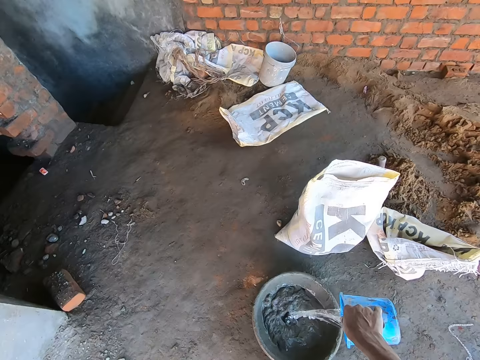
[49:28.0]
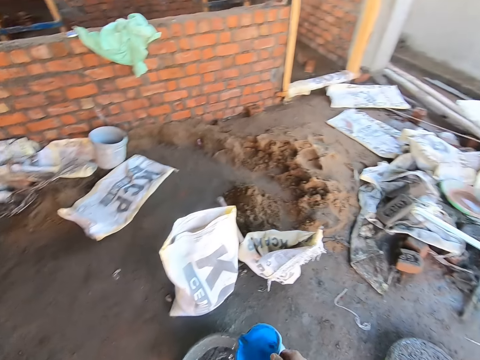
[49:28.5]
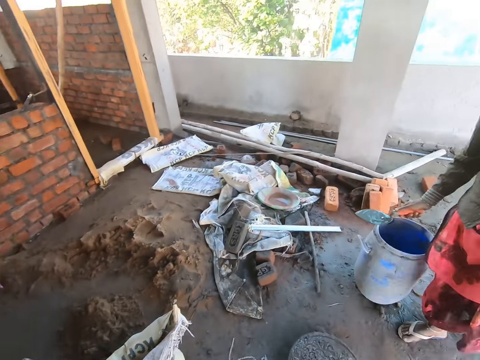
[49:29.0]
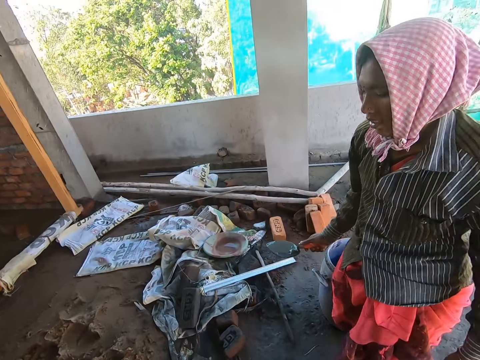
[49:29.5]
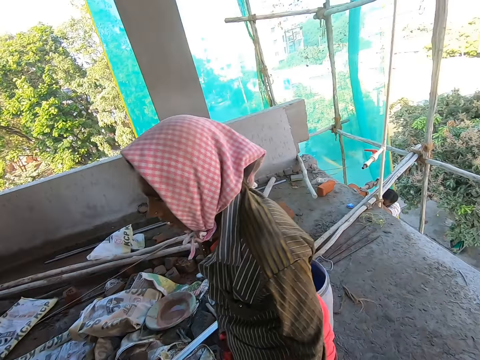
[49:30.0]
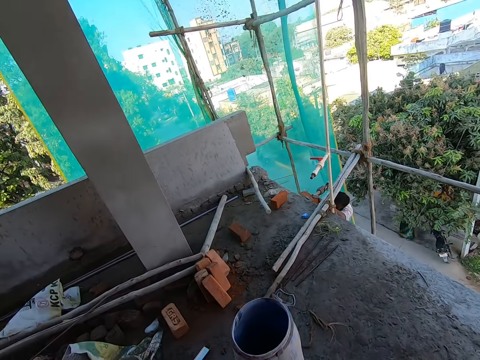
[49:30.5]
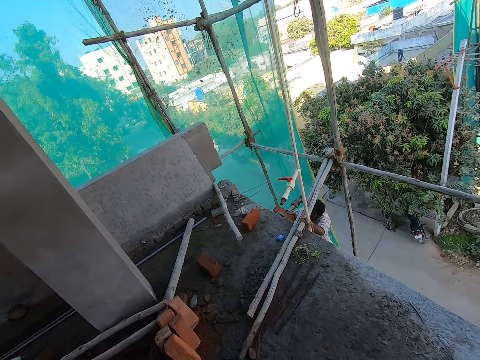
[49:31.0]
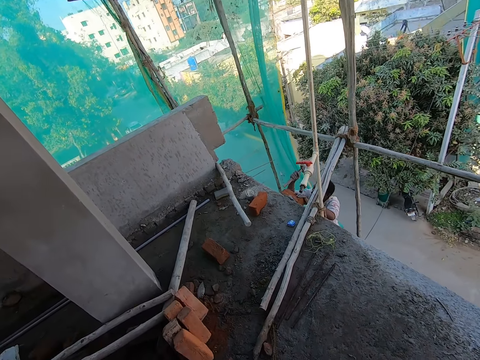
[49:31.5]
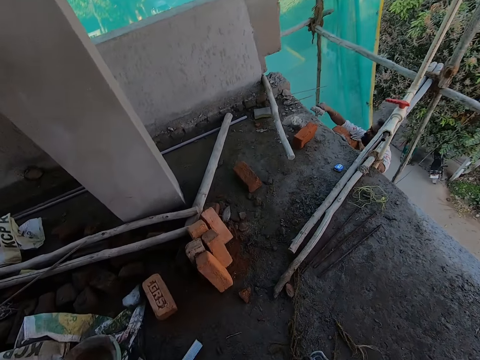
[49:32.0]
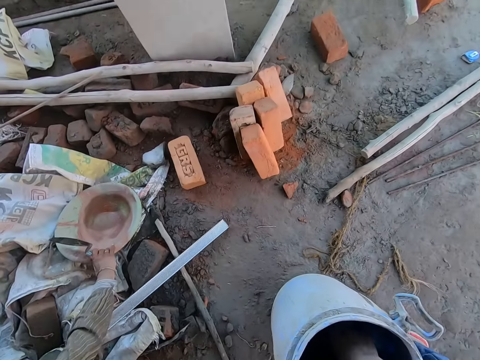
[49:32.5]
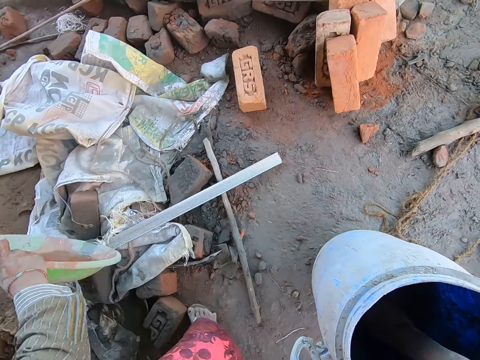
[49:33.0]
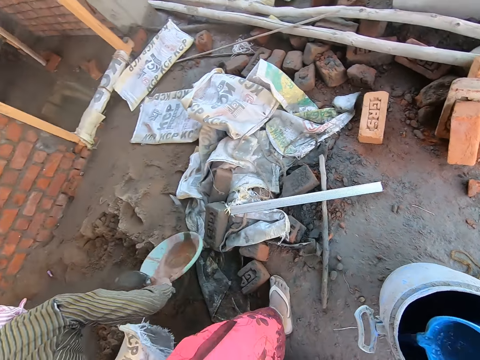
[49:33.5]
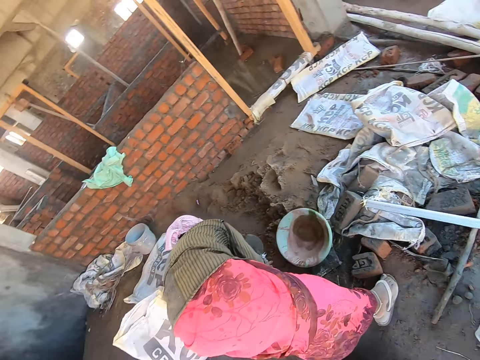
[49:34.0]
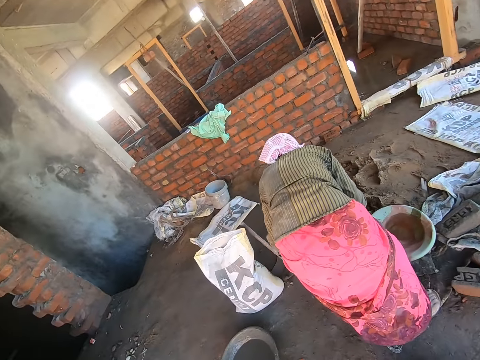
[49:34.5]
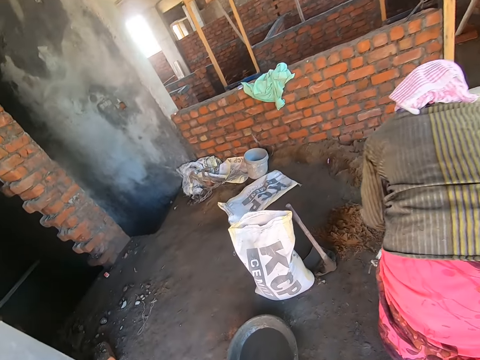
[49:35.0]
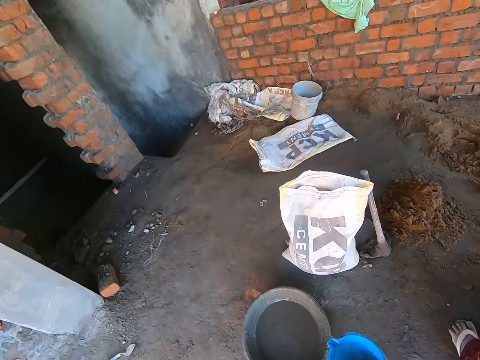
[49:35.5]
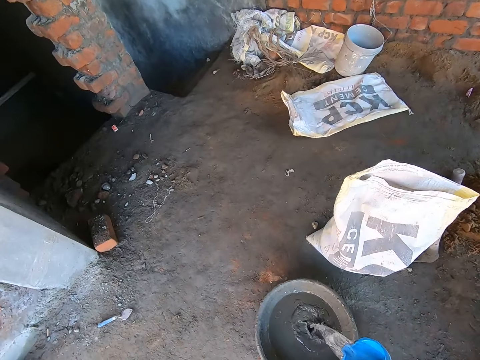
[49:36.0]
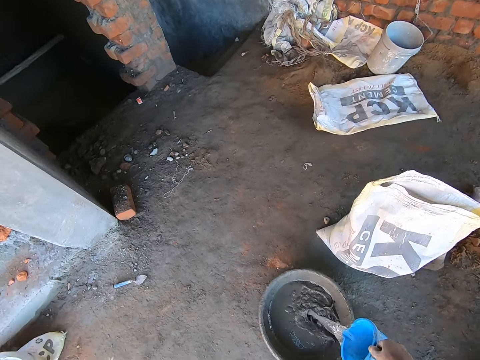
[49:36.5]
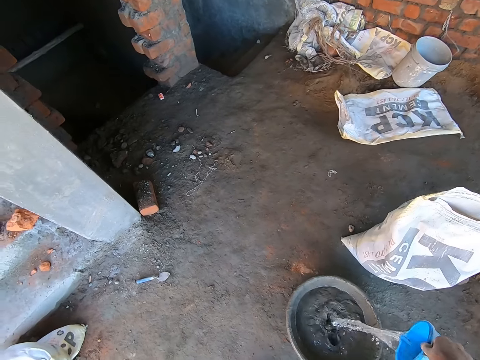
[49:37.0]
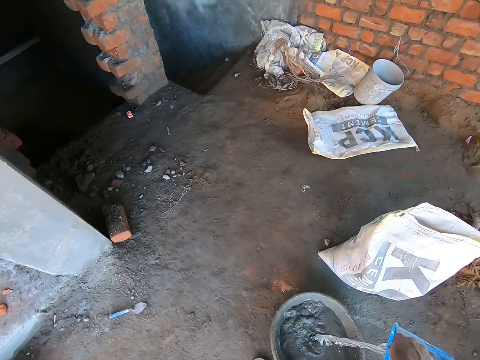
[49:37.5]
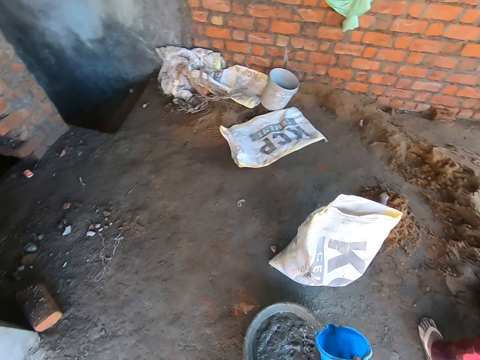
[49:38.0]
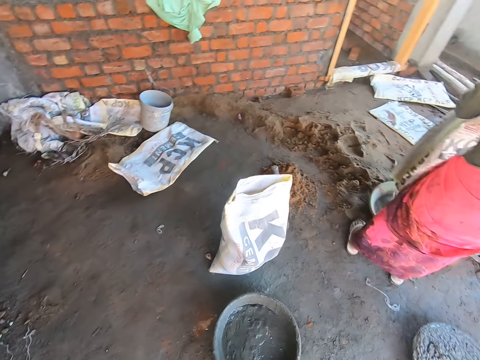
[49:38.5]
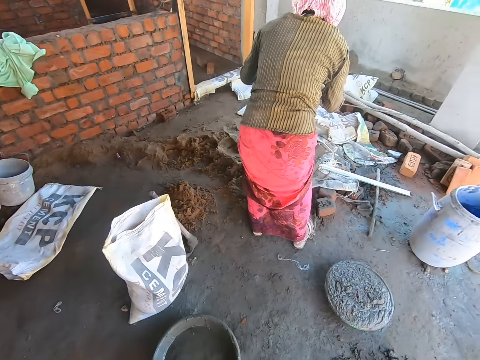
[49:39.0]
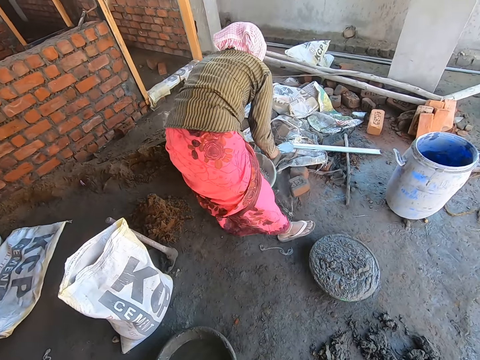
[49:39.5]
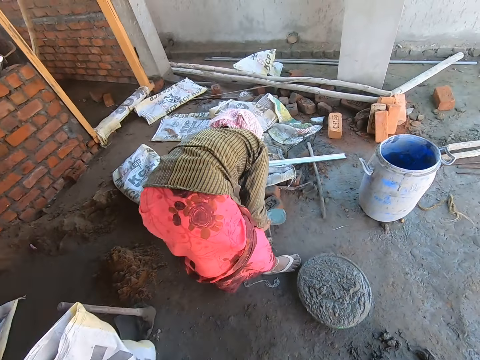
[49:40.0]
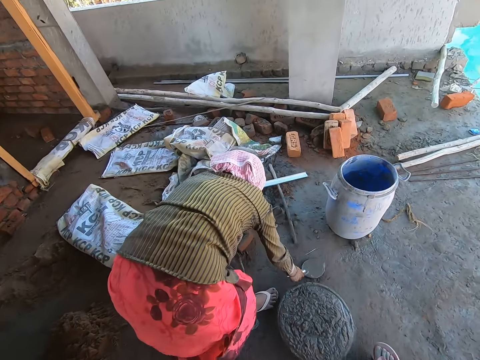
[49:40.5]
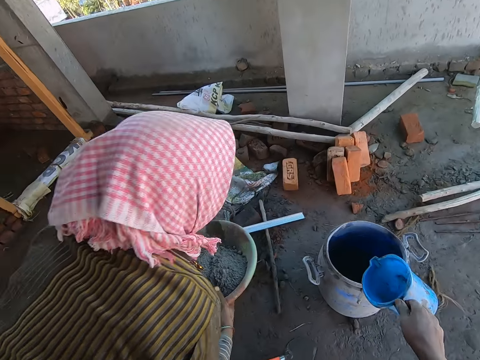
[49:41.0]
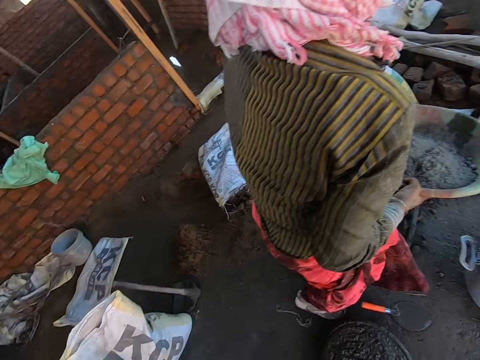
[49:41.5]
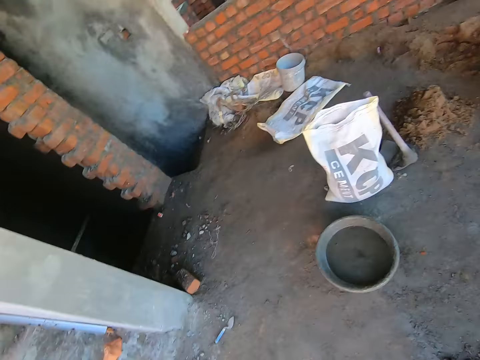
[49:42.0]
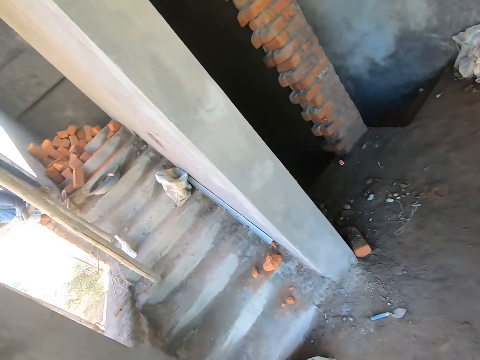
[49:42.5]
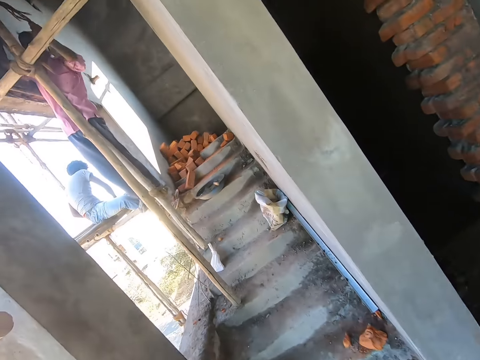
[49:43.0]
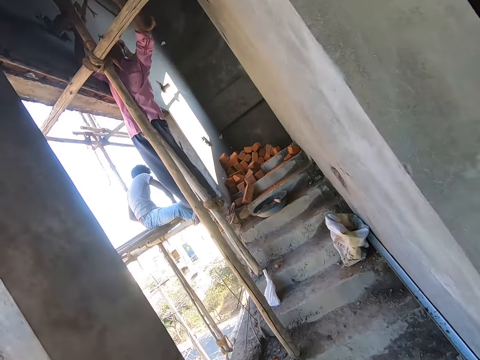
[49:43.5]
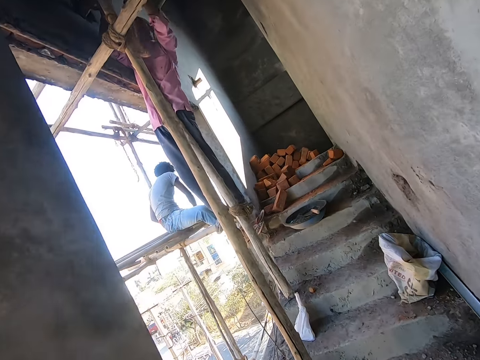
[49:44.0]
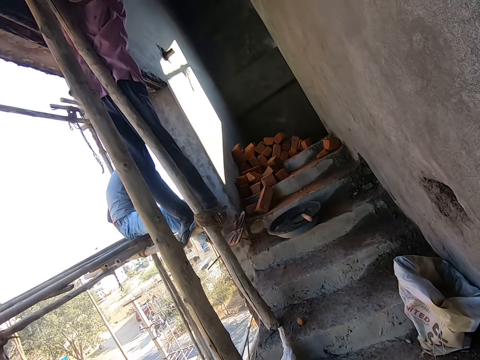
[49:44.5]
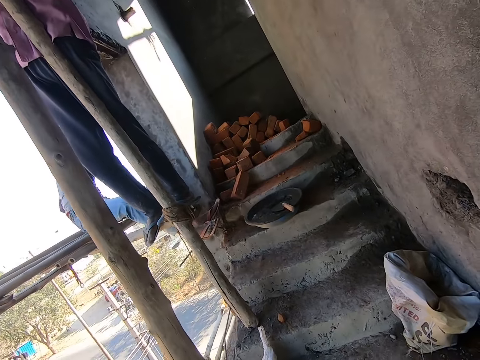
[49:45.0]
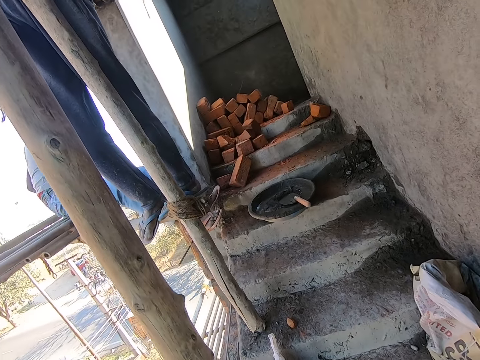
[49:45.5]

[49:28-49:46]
The camera wearer interacts with a lady. A man drops the hammer on the ground with his right hand. A woman moves a pan on the ground with her right hand. The camera wearer scoops water from the bucket on the ground with the cup in his right hand. He pours water into the pan on the floor with the cup in his right hand. The woman picks up the pan on the ground with her hands, drops the trowel on the ground with her right hand, and holds the pan with her hands. The camera wearer drops the cup in the bucket with his right hand. The man ties the scaffold with a rope in his hands. The camera wearer walks up the stairs.

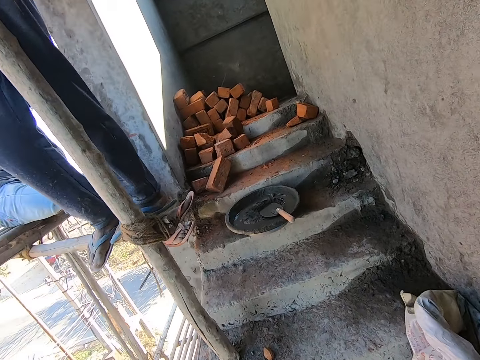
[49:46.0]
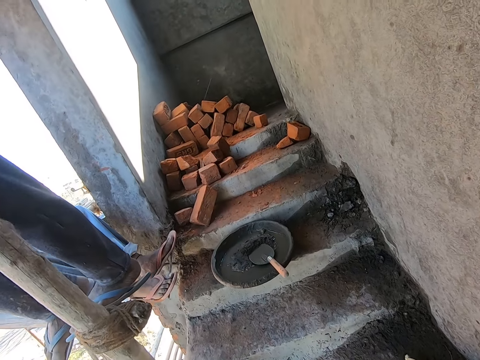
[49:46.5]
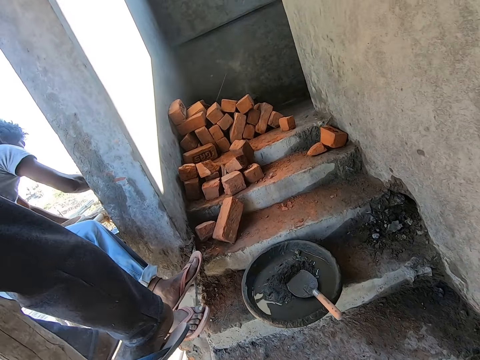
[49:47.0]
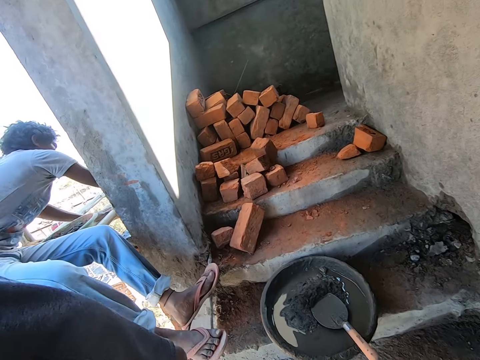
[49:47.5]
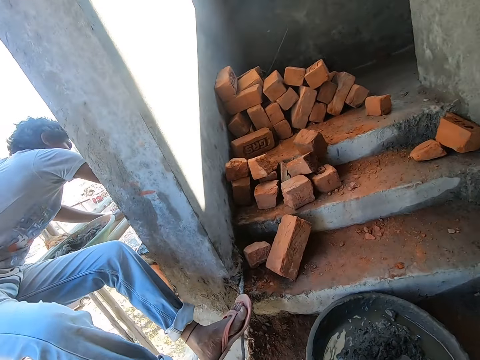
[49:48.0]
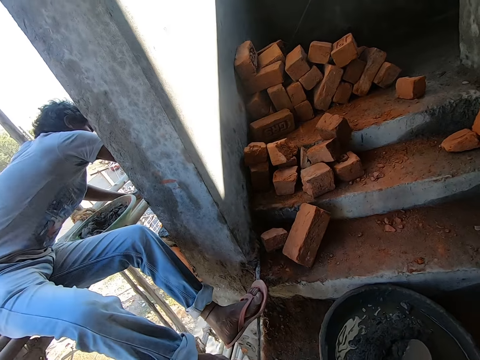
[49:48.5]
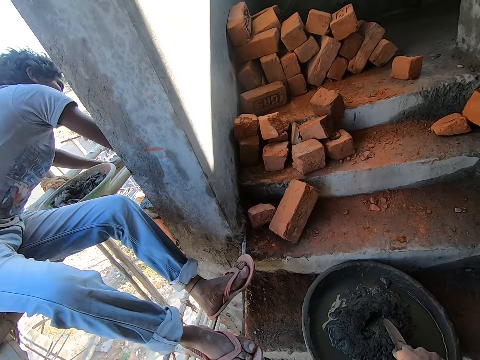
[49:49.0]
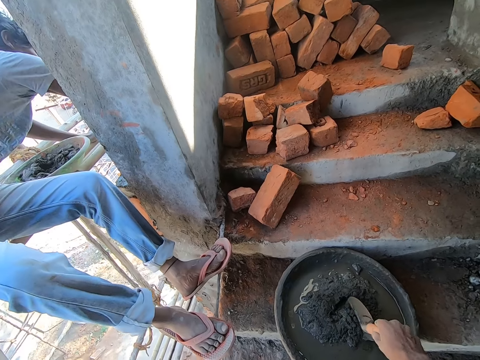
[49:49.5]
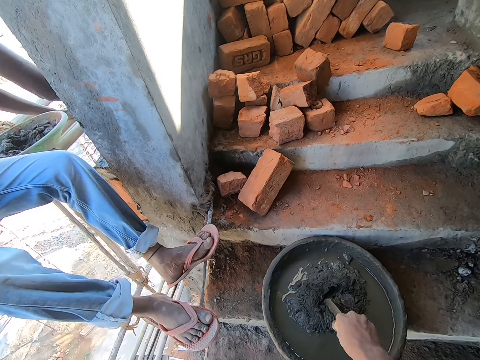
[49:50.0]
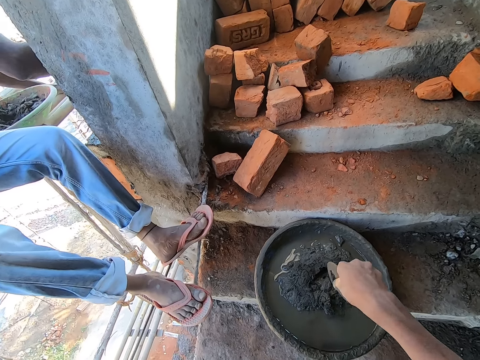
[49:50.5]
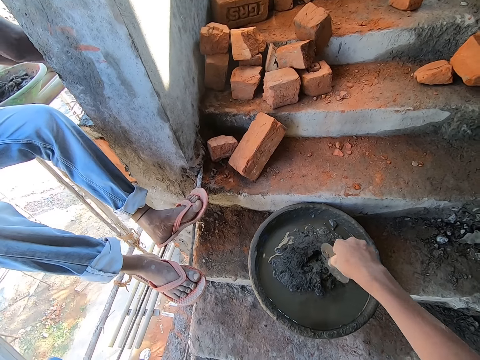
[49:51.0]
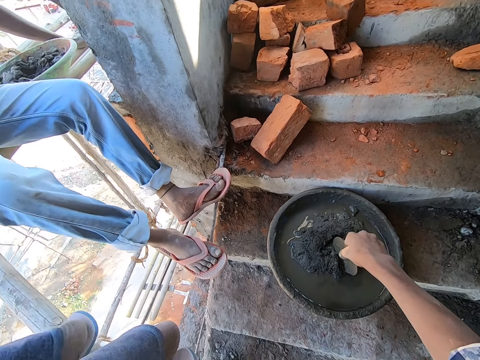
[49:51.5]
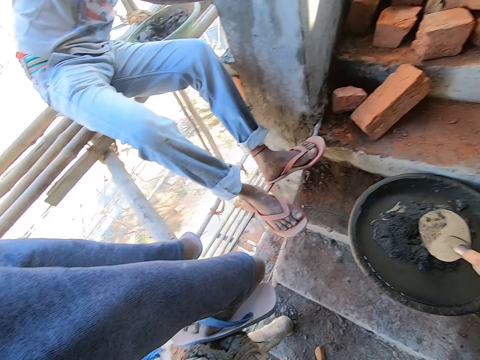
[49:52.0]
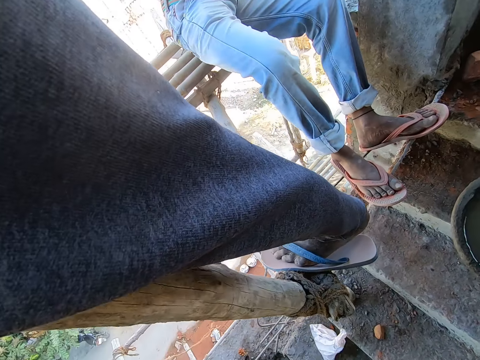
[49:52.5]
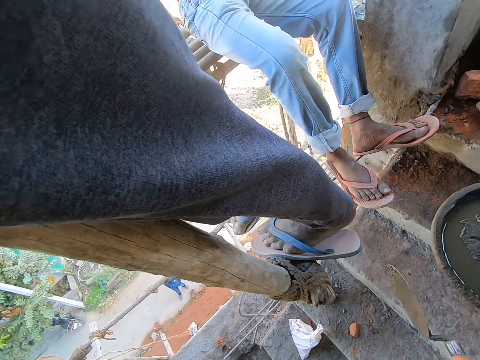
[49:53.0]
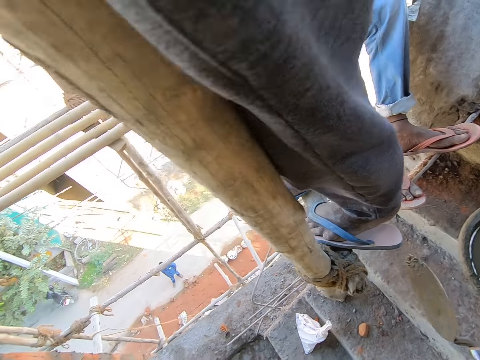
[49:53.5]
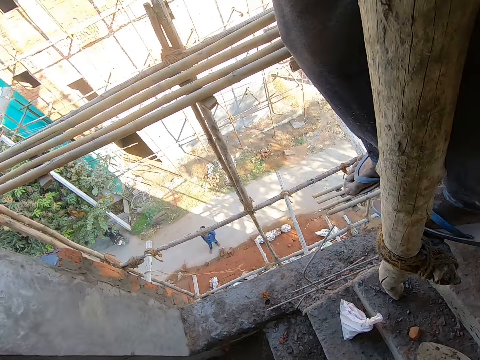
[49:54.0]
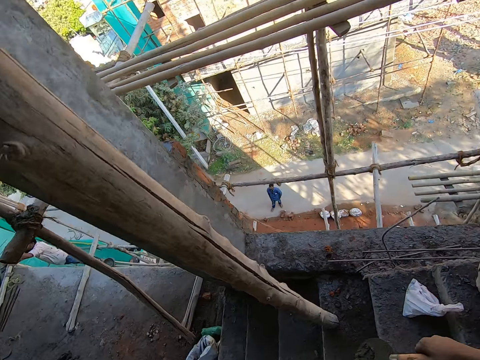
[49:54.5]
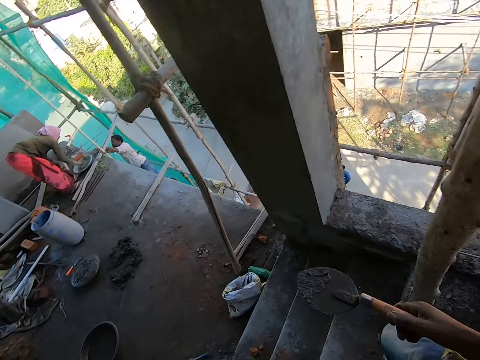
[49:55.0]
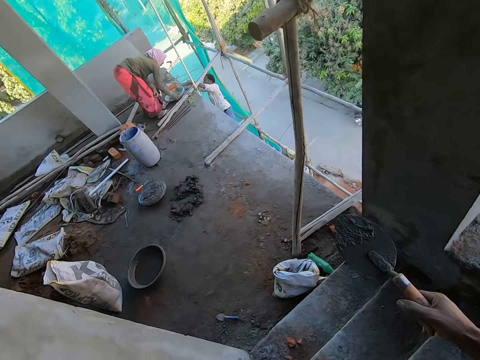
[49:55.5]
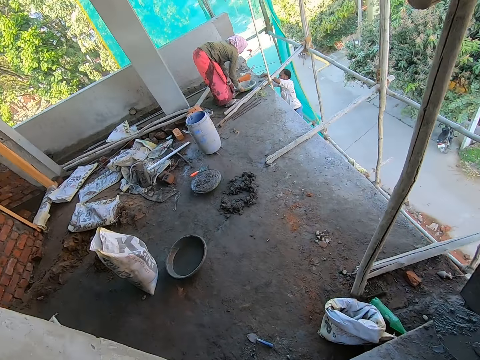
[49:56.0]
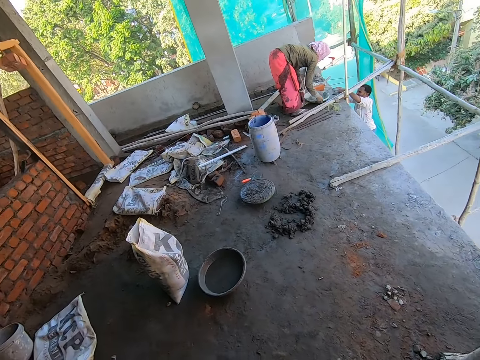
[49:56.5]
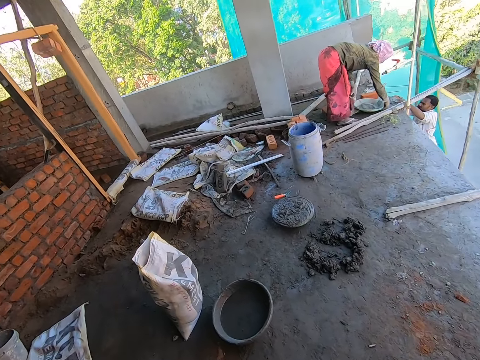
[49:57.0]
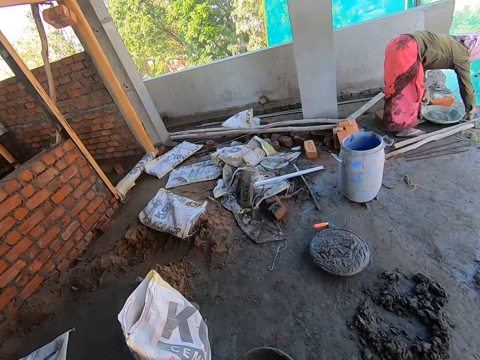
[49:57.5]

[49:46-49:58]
The camera wearer mixes concrete mix in a pan with a trowel in his right hand. He turns around the building. He walks around the building with the trowel.
